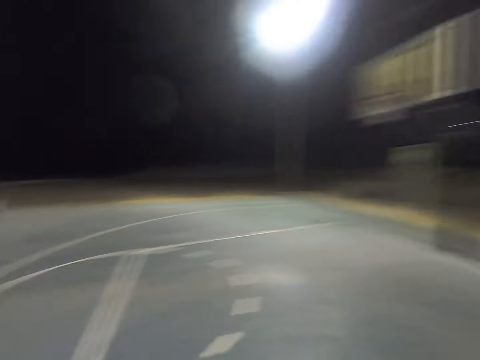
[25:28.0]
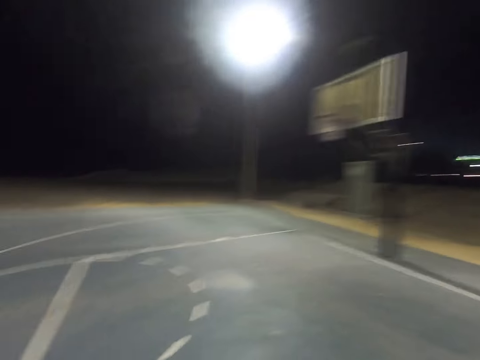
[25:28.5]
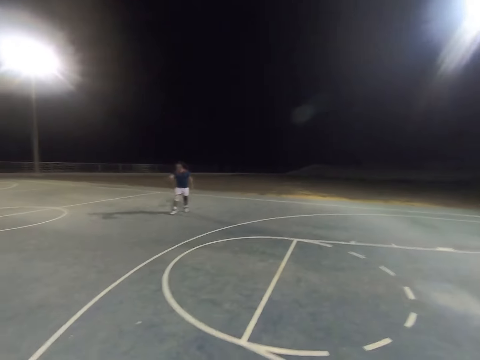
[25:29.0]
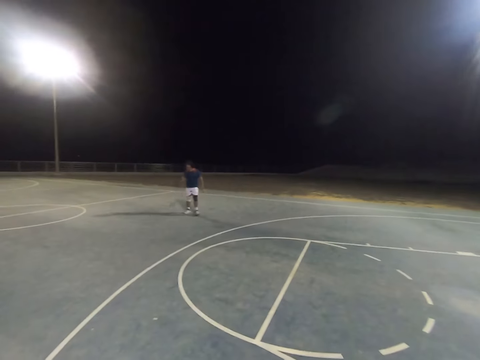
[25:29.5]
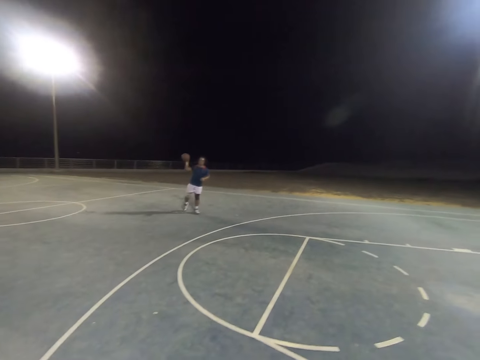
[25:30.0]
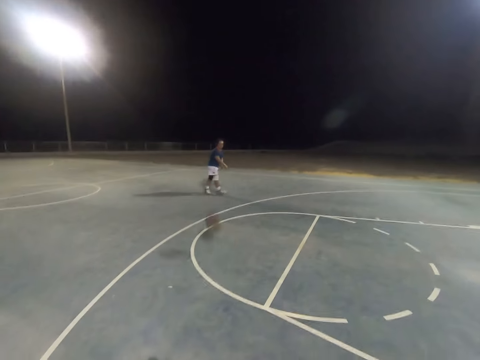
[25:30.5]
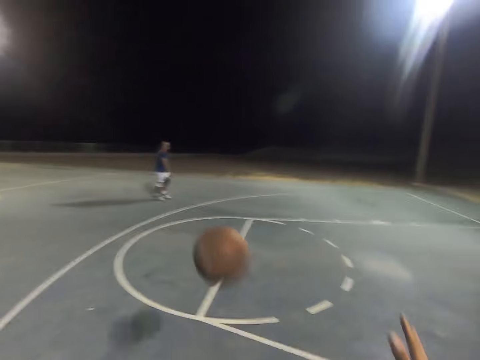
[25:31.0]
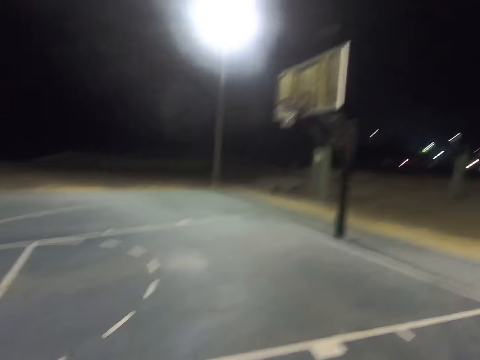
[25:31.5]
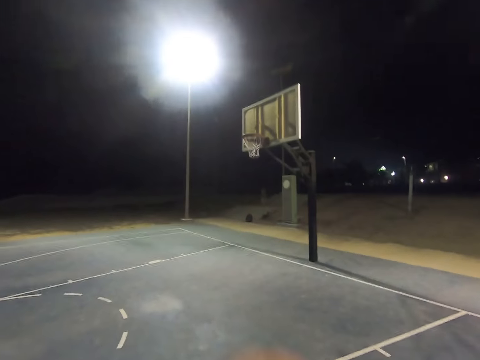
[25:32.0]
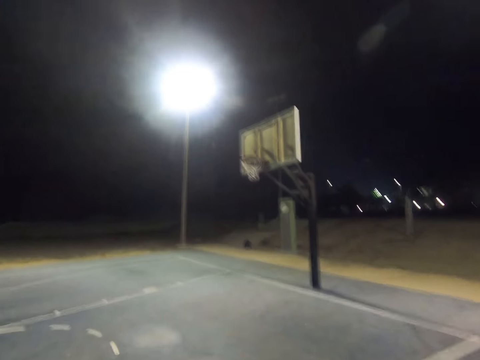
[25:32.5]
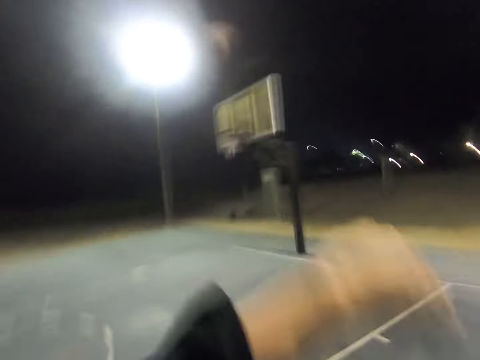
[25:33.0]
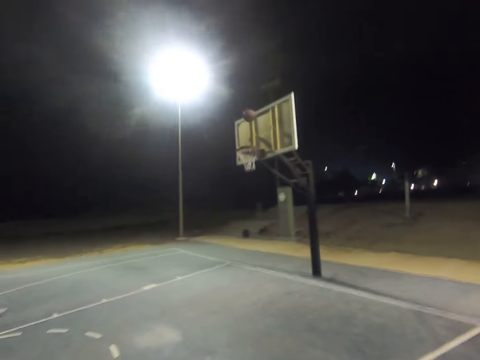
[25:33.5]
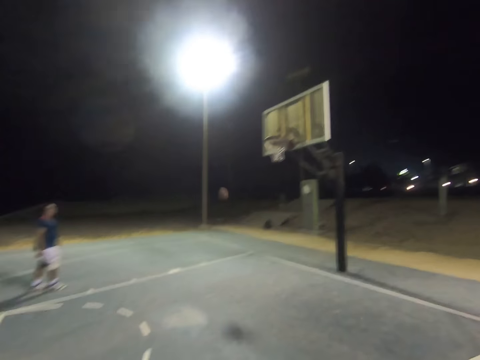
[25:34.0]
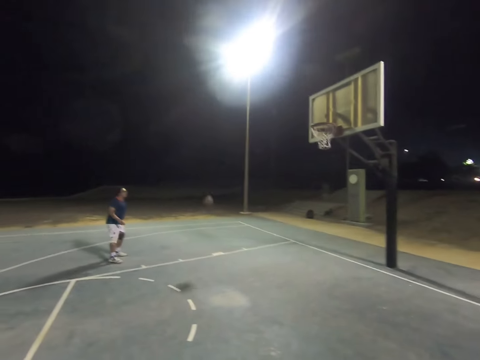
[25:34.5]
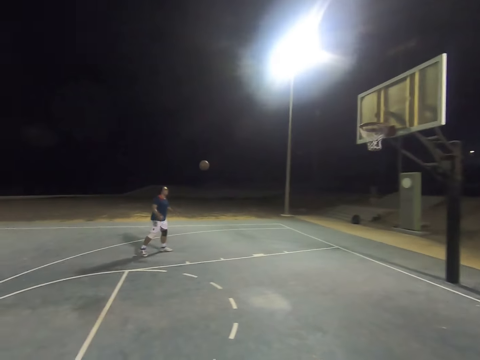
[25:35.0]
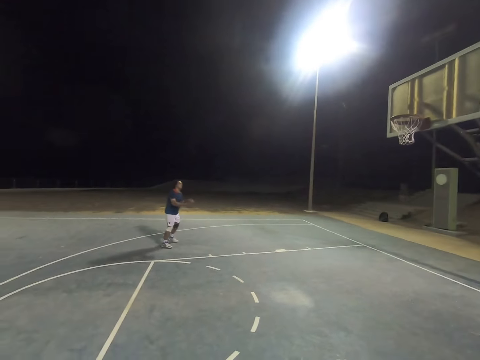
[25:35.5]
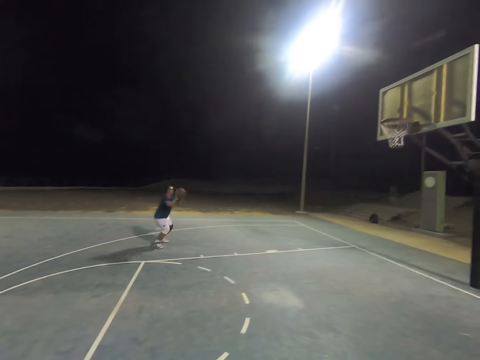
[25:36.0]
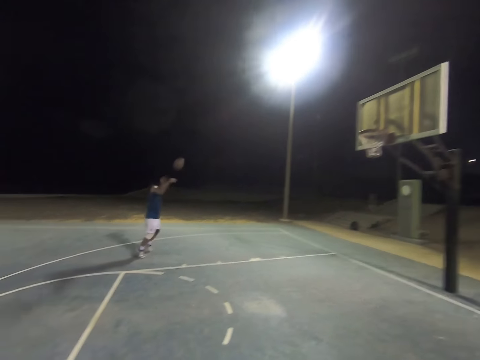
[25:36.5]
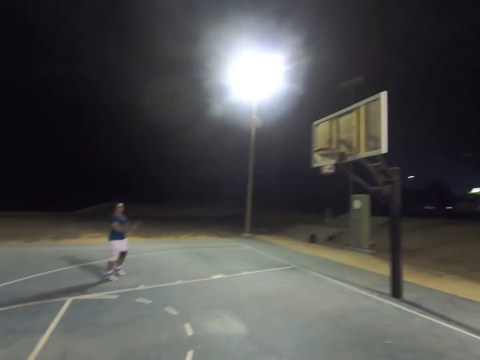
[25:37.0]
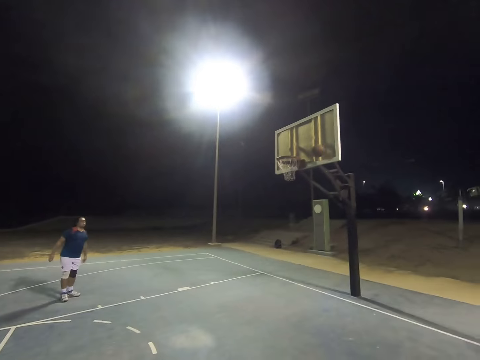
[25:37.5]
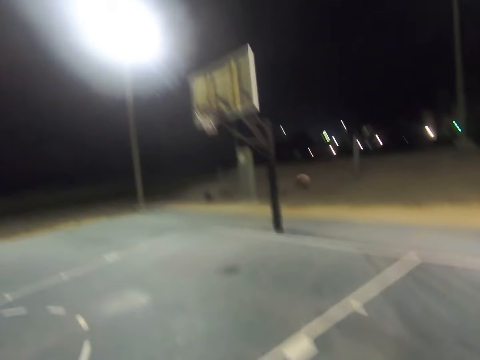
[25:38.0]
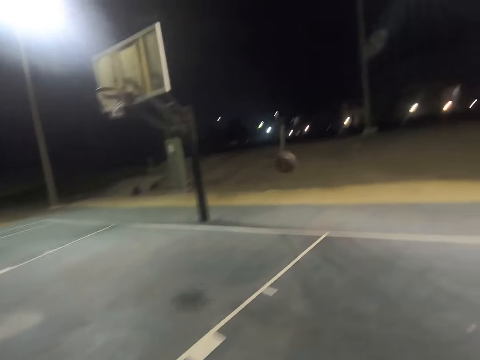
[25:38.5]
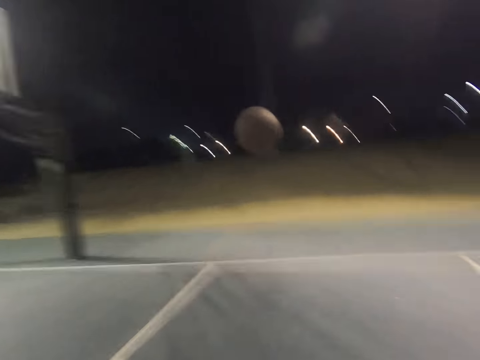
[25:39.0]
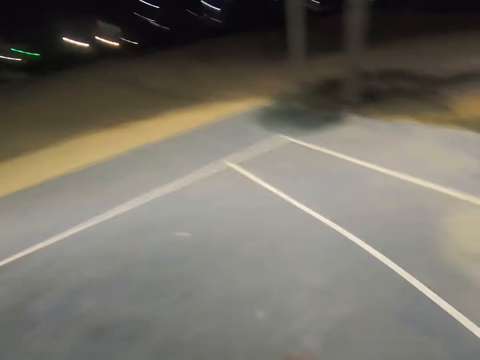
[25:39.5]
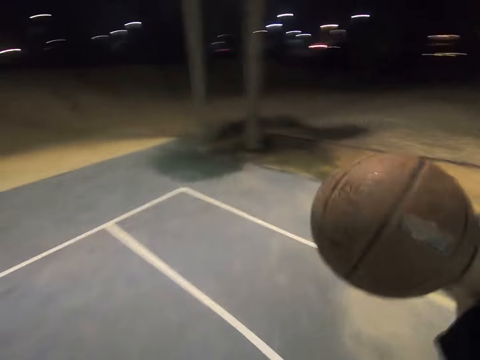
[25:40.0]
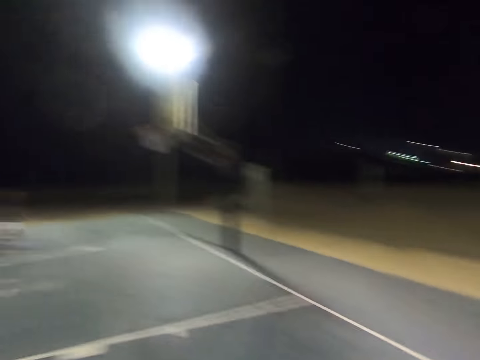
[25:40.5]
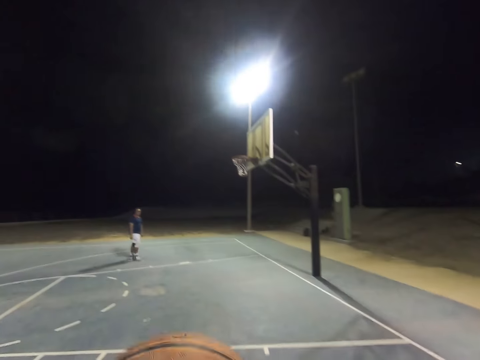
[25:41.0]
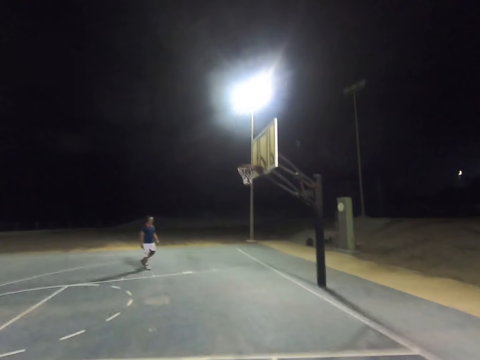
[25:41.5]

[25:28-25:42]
The camera wearer looks at the basket. A man throws the basketball at the camera wearer. The camera wearer catches the basketball. They throw the basketball at the basket. The man runs towards the basketball. The man catches the basketball. The man throws the basketball at the basket. The camera wearer catches the basketball.

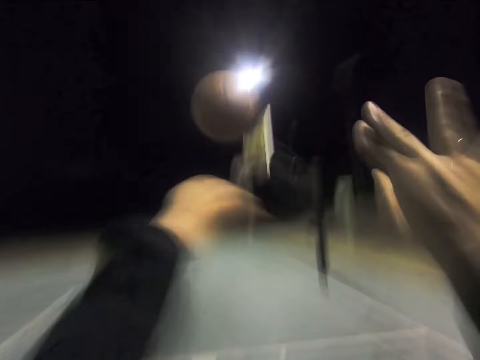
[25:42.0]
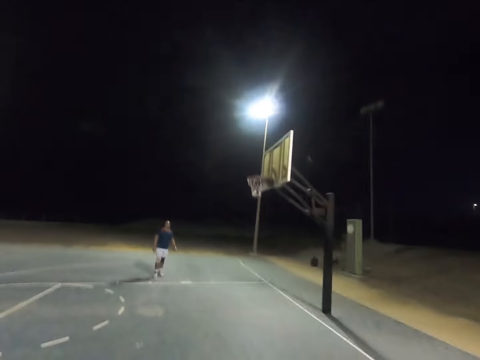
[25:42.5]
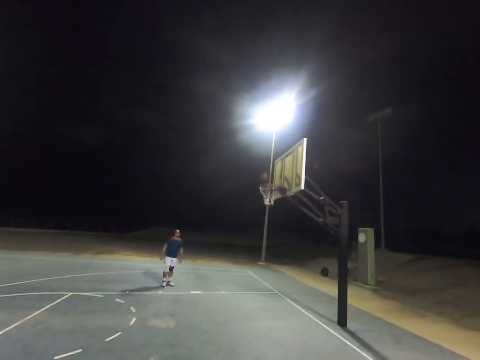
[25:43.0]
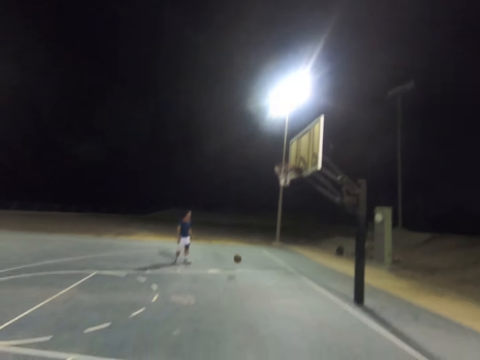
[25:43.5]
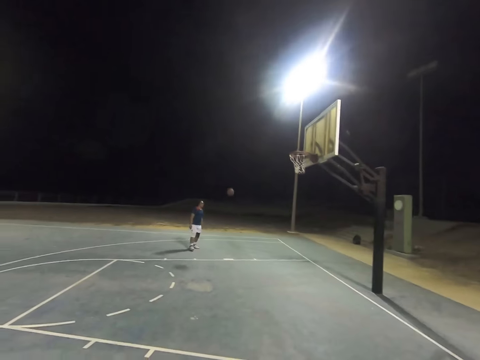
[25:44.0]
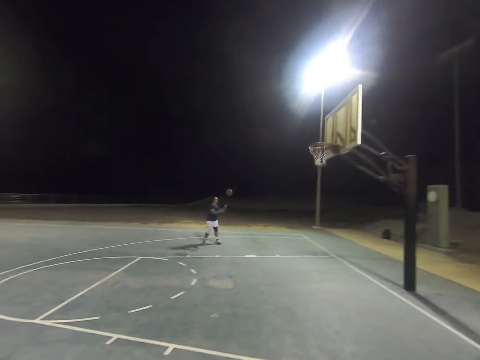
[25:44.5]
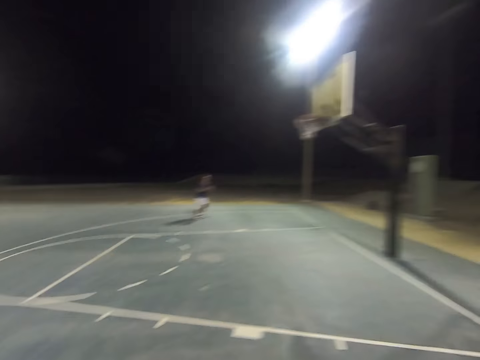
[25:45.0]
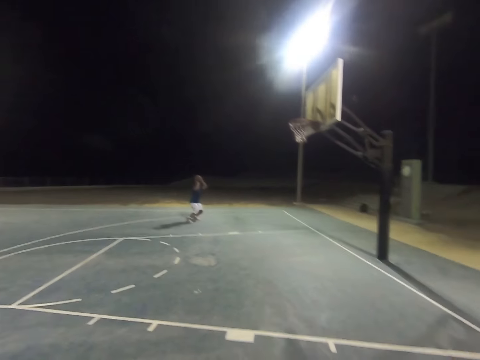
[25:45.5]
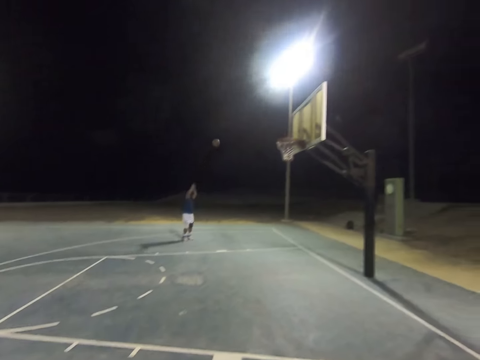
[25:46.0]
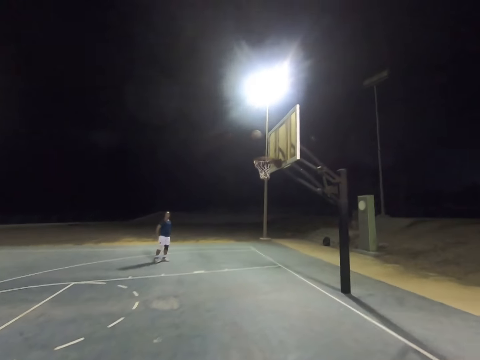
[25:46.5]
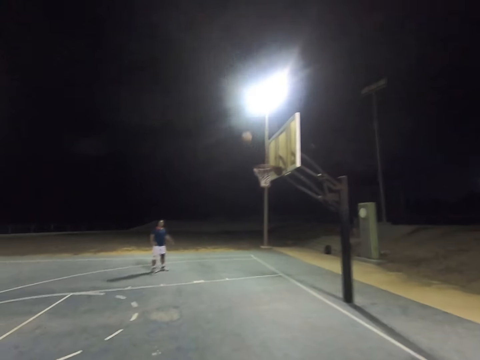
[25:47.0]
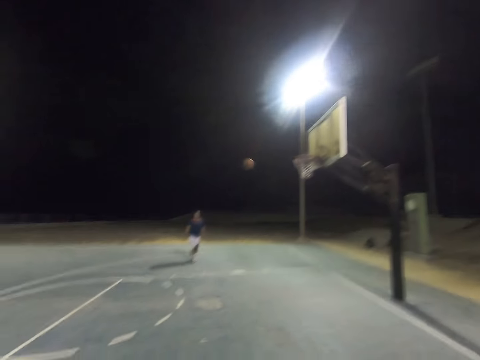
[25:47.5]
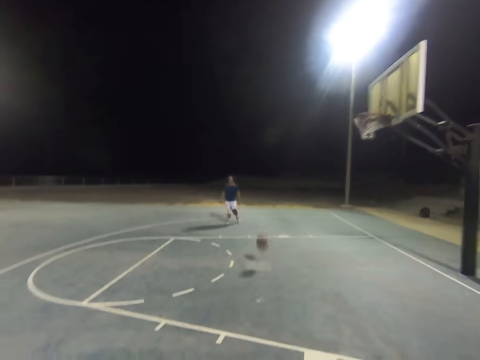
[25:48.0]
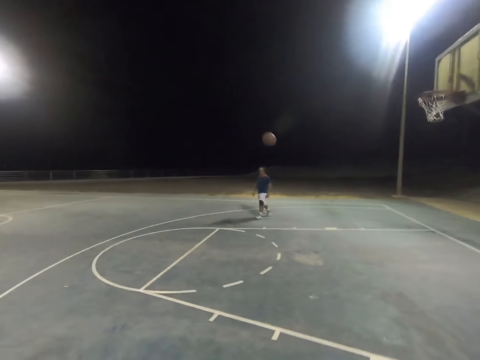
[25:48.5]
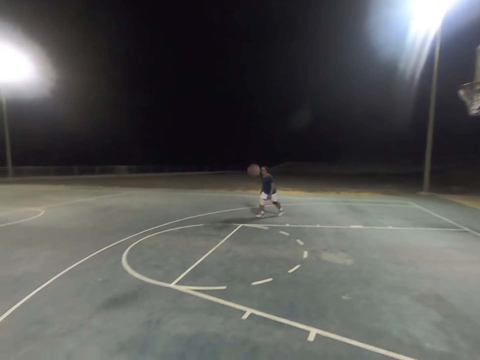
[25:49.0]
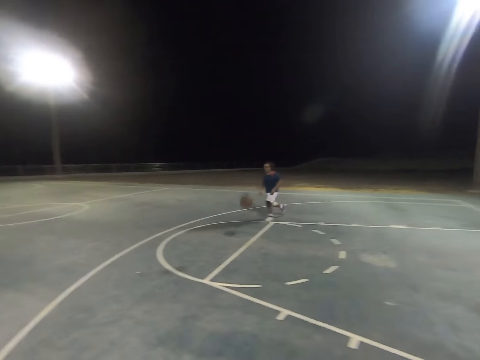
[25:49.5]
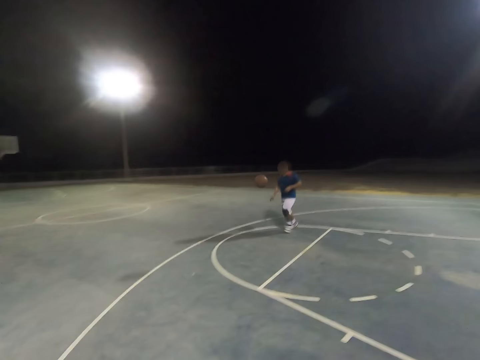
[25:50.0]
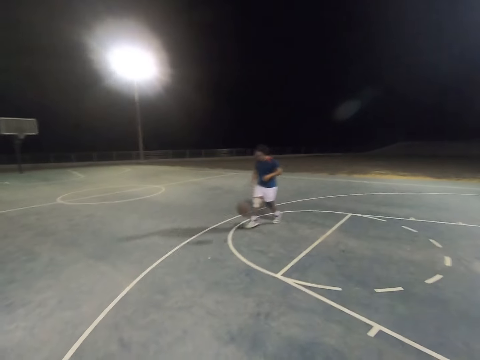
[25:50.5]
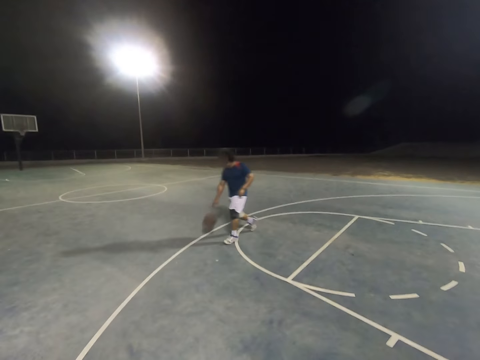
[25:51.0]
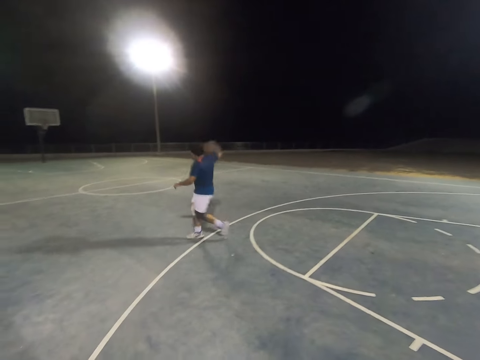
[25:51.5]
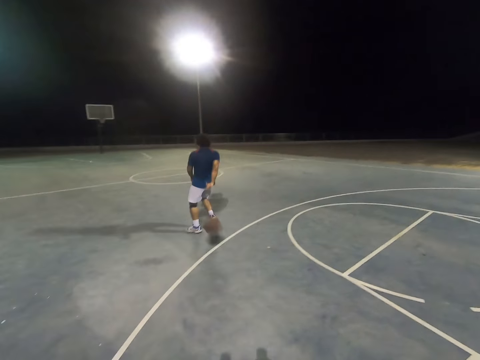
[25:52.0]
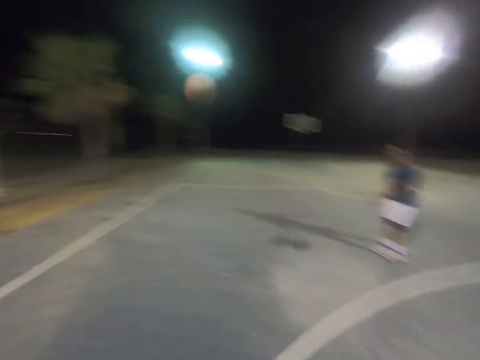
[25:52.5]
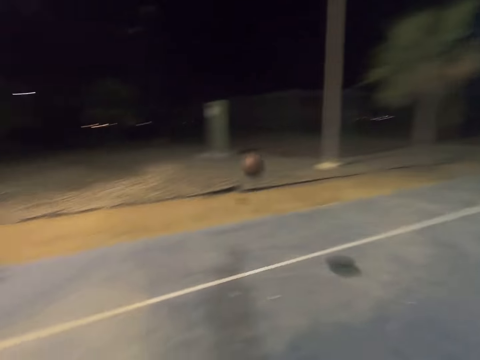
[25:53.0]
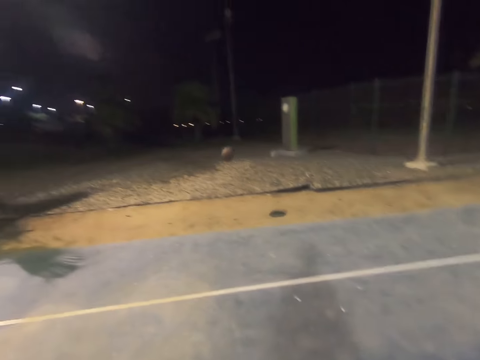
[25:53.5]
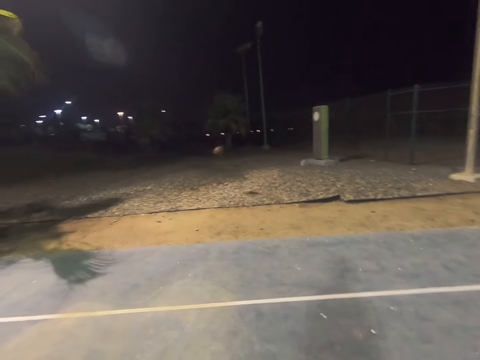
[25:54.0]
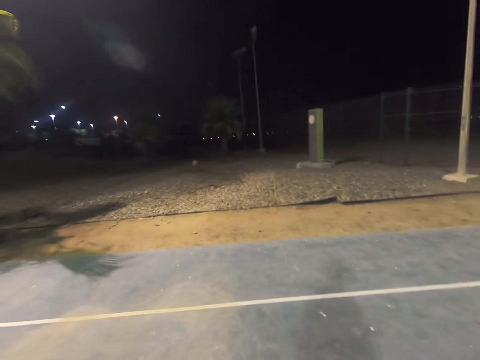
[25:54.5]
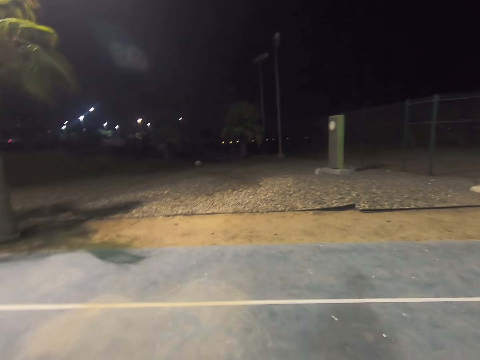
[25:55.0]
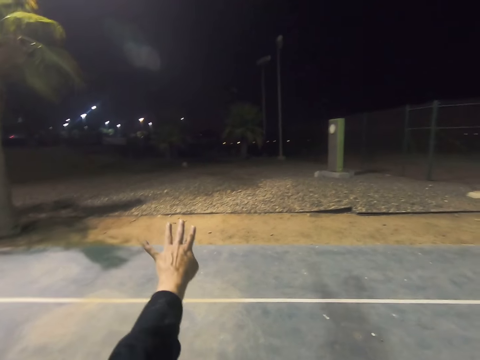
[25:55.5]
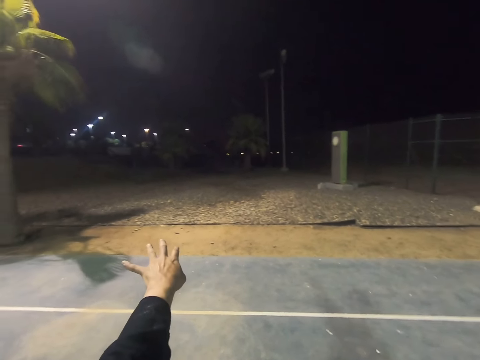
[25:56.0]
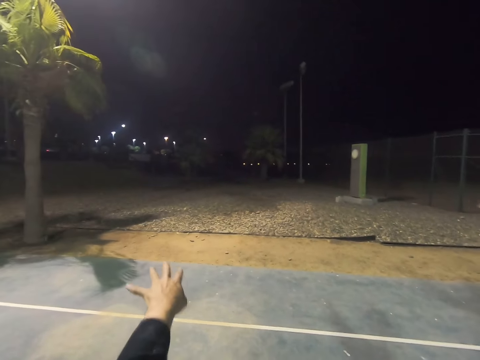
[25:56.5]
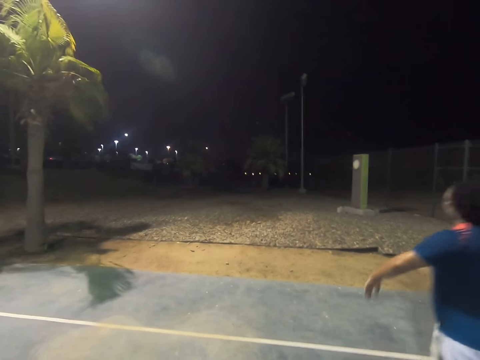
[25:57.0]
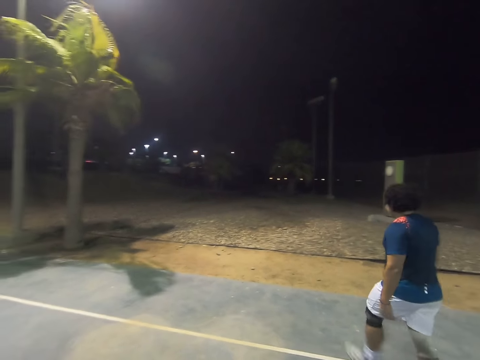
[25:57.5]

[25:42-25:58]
The camera wearer throws the basketball at the basket. A man catches the basketball. The man throws the basketball at the basket. The man runs towards the basketball. The man dribbles the basketball. The camera wearer looks at the basketball. They raise a hand. The man walks around and runs towards the basketball.
